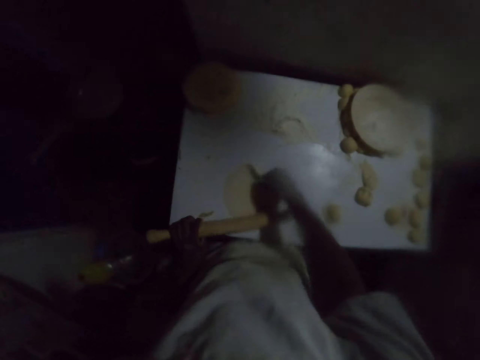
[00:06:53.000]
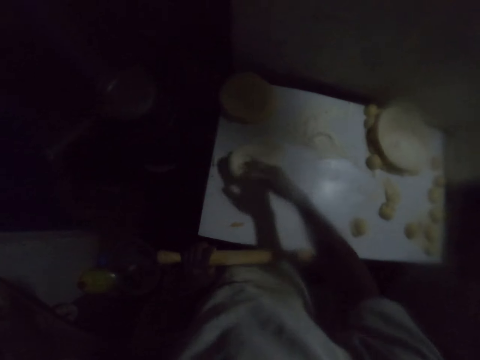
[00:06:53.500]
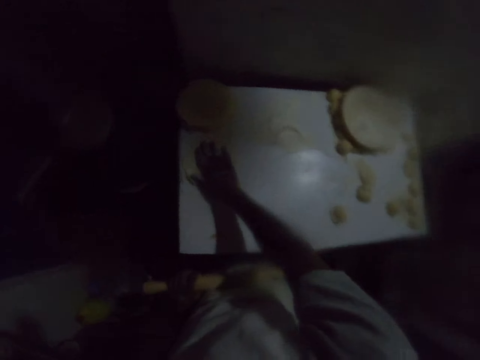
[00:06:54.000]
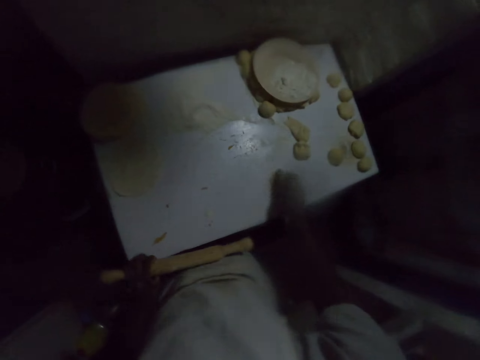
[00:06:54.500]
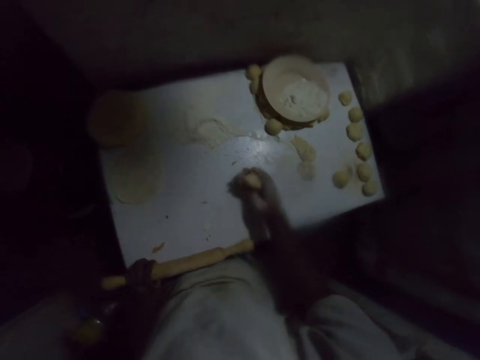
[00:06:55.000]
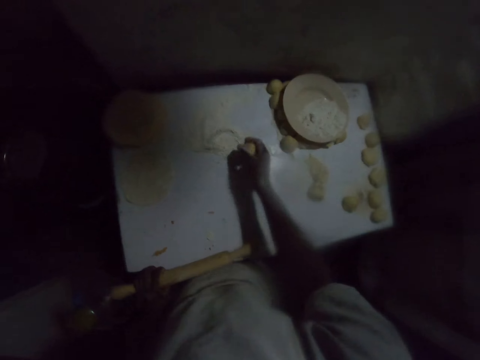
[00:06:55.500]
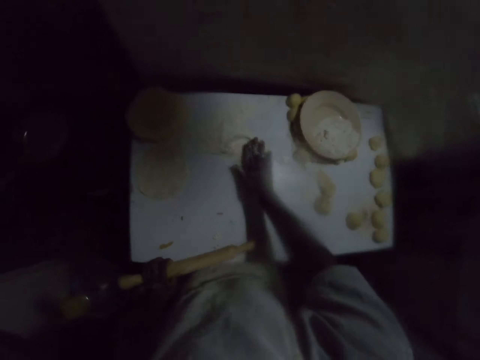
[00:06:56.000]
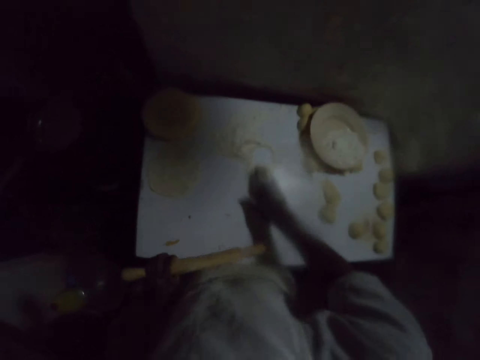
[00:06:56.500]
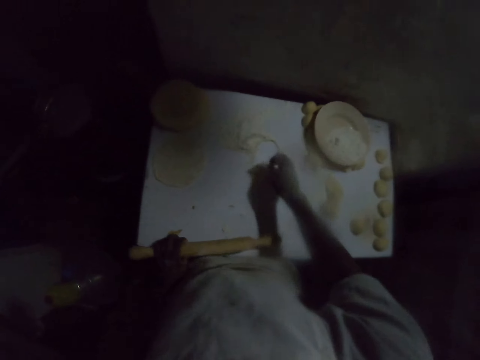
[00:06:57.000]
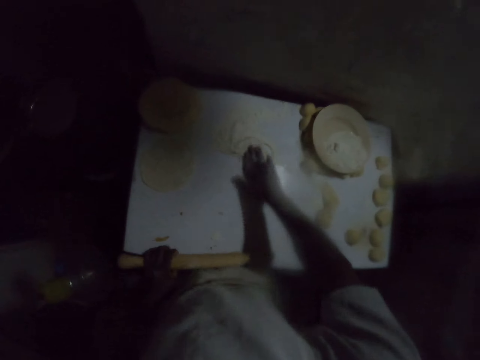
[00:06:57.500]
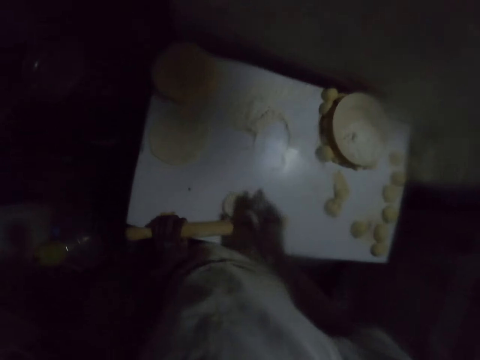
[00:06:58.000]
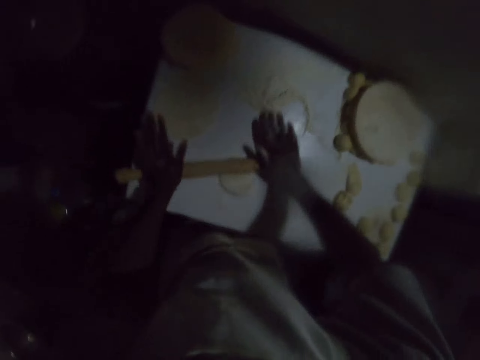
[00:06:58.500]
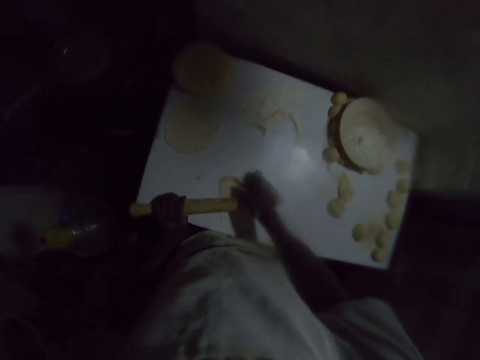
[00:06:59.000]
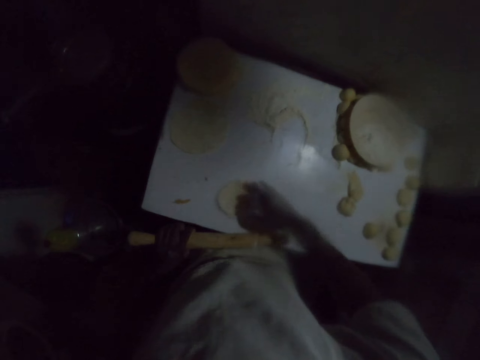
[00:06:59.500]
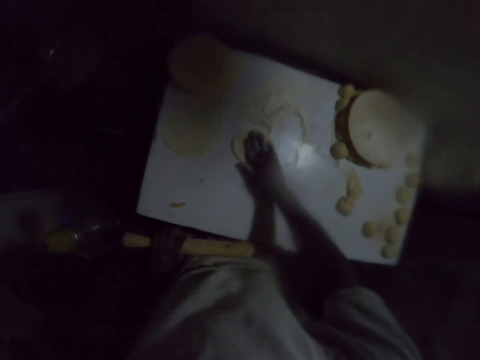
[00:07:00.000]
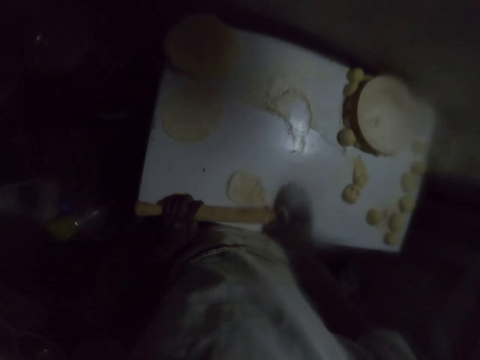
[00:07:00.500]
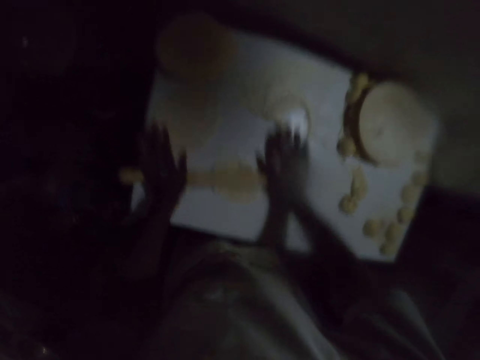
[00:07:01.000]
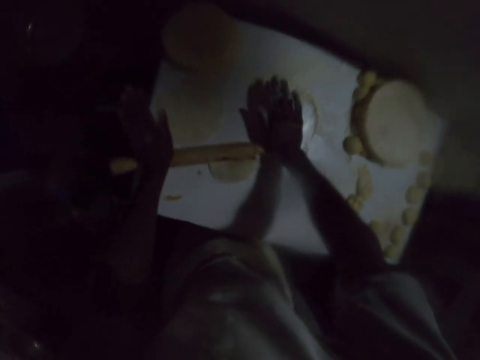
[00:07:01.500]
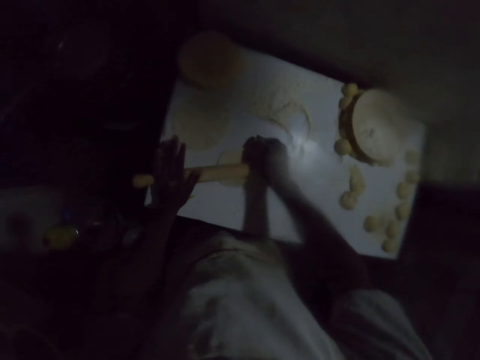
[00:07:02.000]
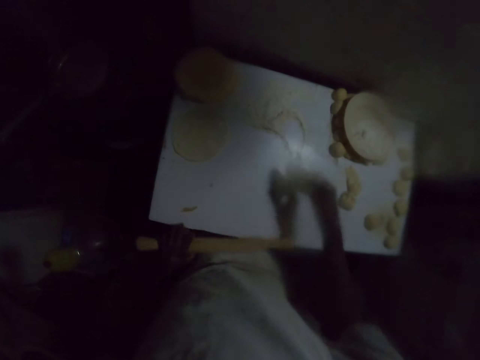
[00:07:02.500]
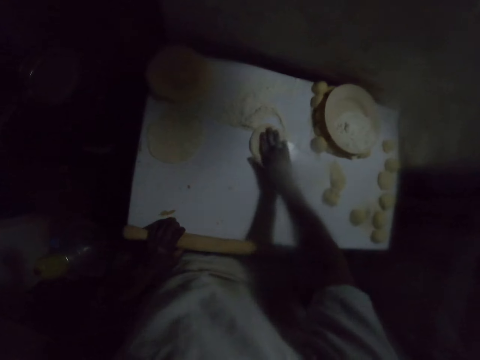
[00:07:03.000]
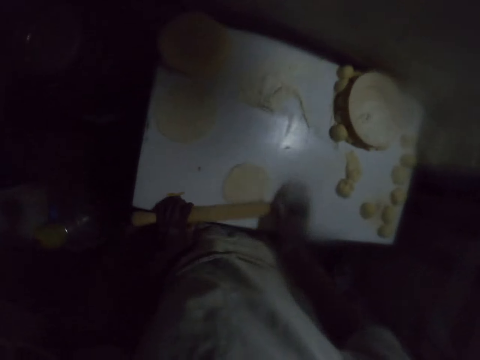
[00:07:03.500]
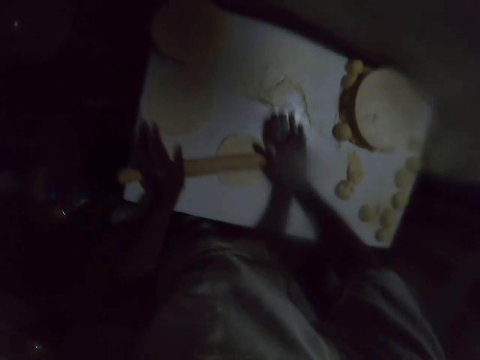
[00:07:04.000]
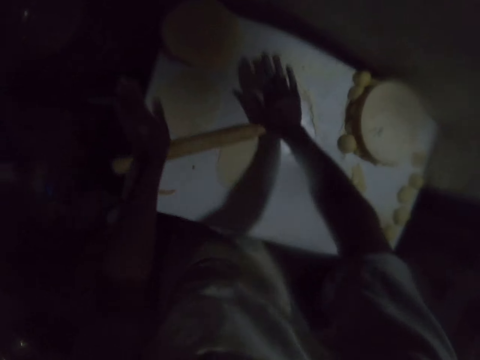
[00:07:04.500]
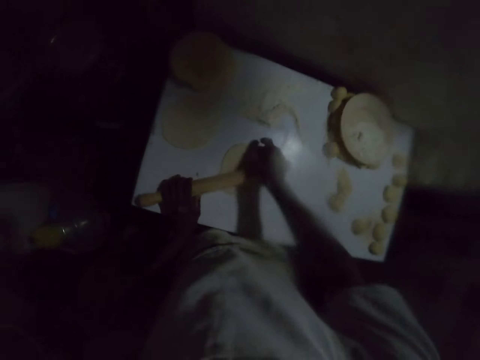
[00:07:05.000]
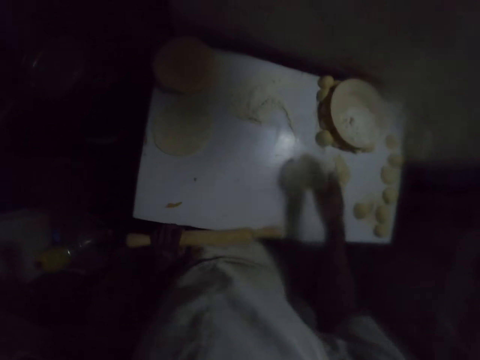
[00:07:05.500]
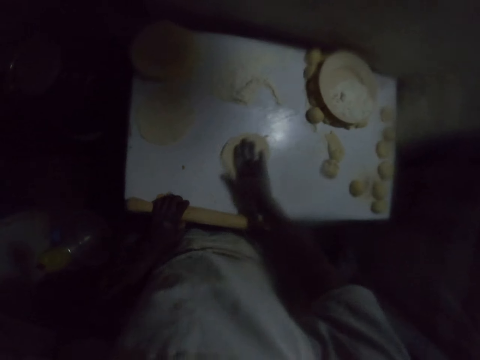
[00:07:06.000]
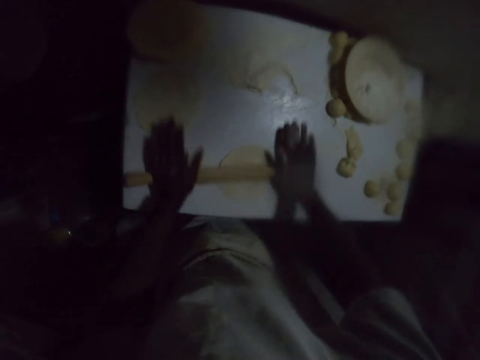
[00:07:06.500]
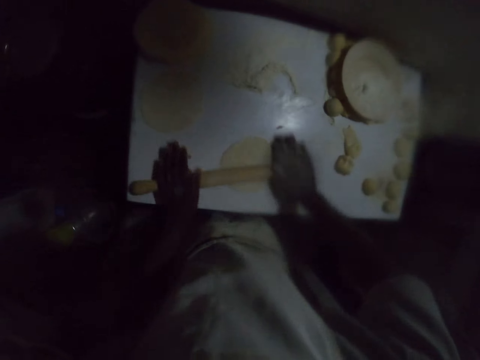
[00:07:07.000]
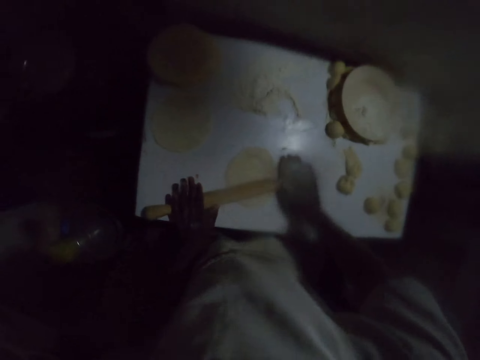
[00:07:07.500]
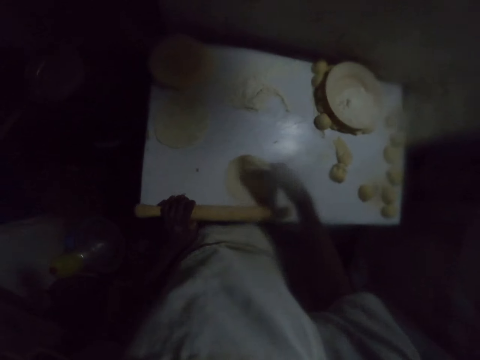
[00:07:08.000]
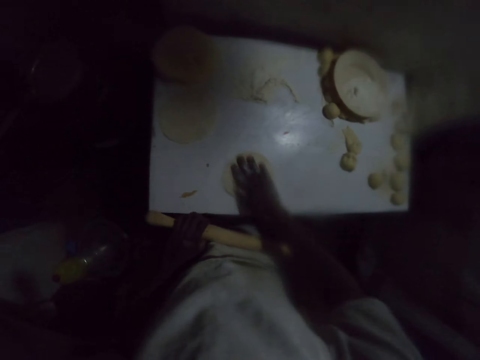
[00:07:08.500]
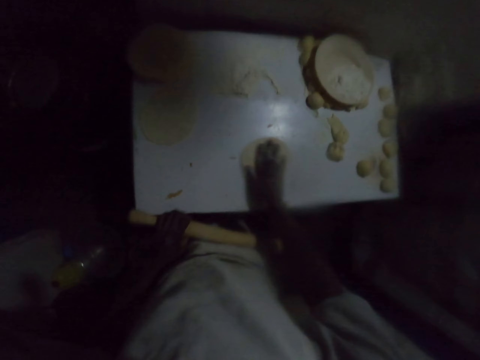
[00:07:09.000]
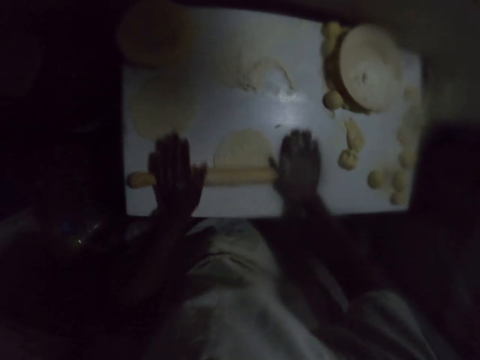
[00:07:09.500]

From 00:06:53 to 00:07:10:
The camera wearer holds the rolling pin with the left hand. They turn the dough and place the dough on the table. They pick a dough from the table, squeeze the dough, and place the dough on the table on a flour. They move the dough on the table with the right hand, squeeze the dough, place the dough on the table, and move the dough on the table with the right hand. They roll the dough with a rolling pin. They hold the rolling pin with the left hand, turn the dough, move the dough on the table with the right hand, and roll the dough with the rolling pin. They hold the rolling pin with the left hand, turn the dough, put the dough on the flour, move the dough on the table with the right hand, and roll the dough with the rolling pin. They hold the rolling pin with the left hand, turn the dough, move the dough on the table with the right hand, and roll the dough with the rolling pin. They hold the rolling pin with the left hand, turn the dough, and move the dough on the table with the right hand.

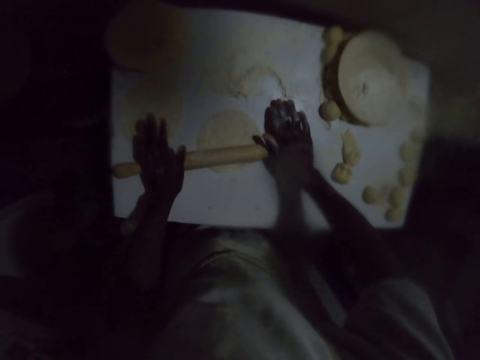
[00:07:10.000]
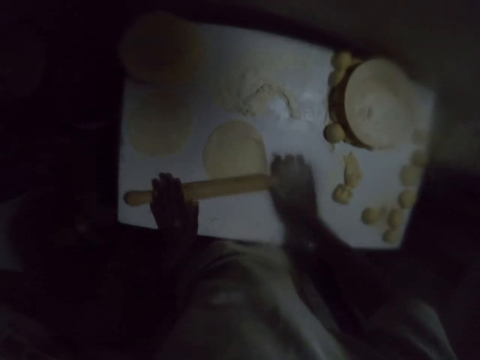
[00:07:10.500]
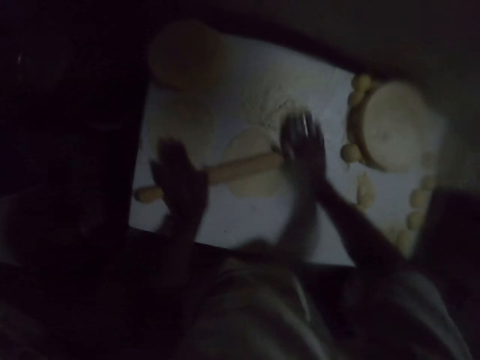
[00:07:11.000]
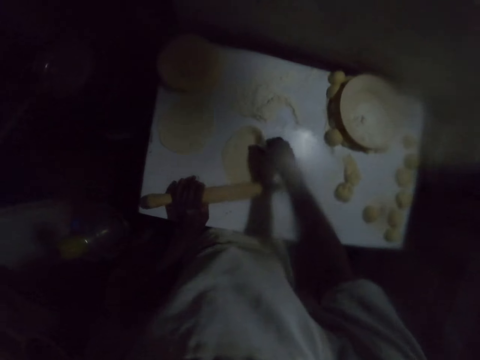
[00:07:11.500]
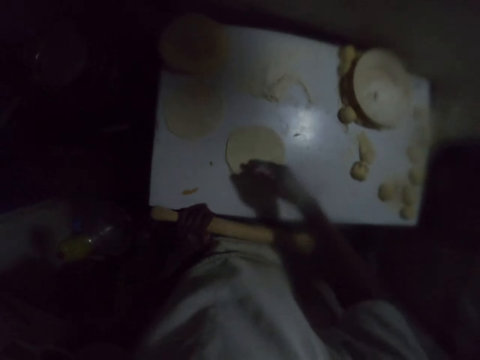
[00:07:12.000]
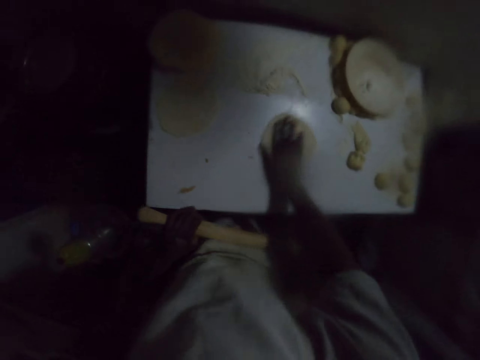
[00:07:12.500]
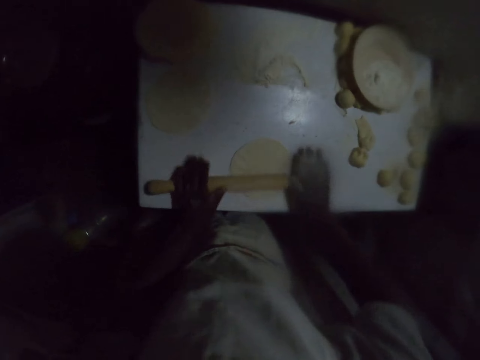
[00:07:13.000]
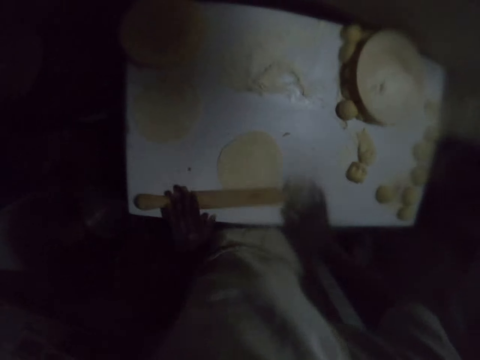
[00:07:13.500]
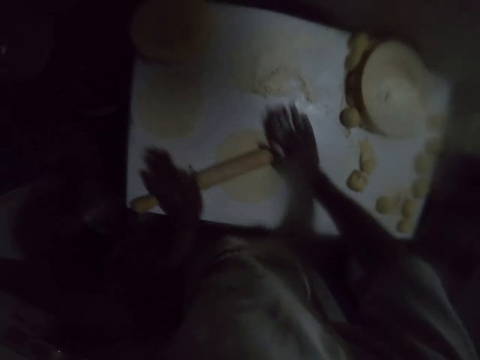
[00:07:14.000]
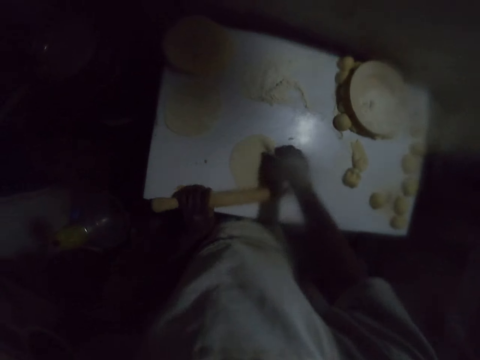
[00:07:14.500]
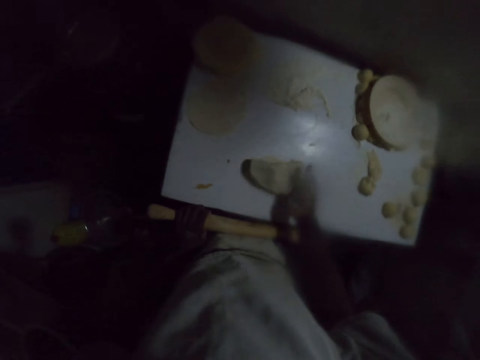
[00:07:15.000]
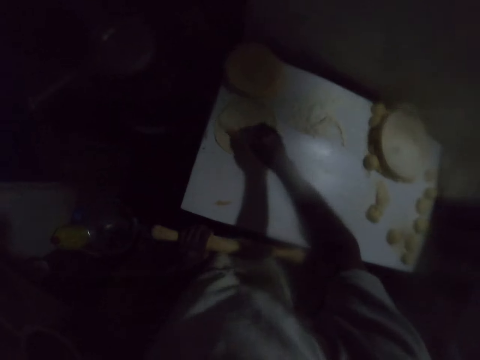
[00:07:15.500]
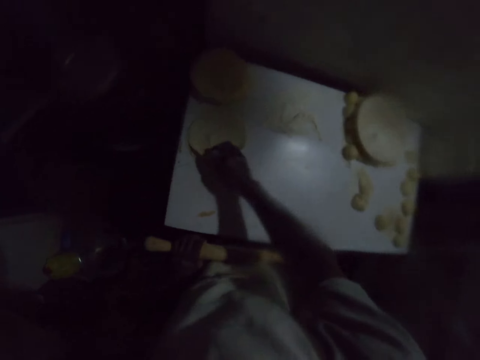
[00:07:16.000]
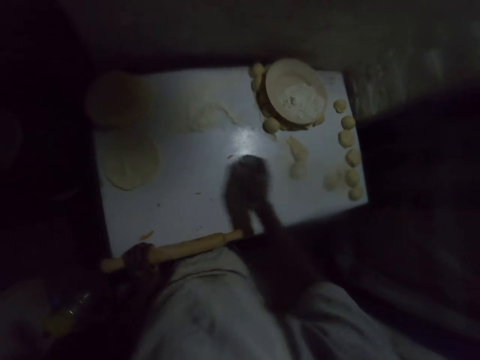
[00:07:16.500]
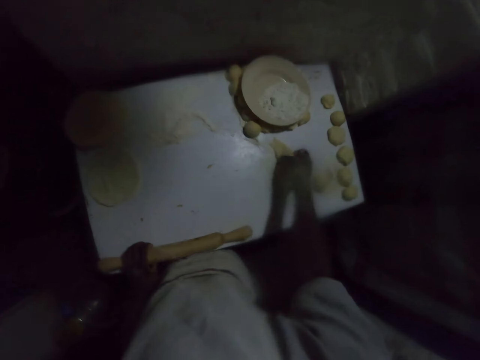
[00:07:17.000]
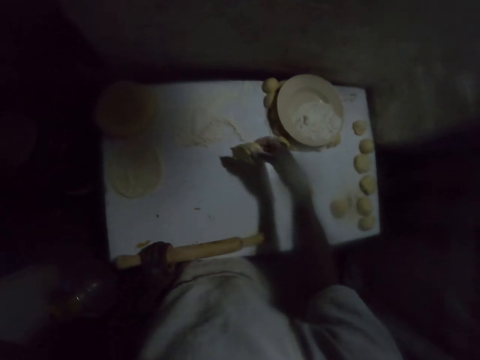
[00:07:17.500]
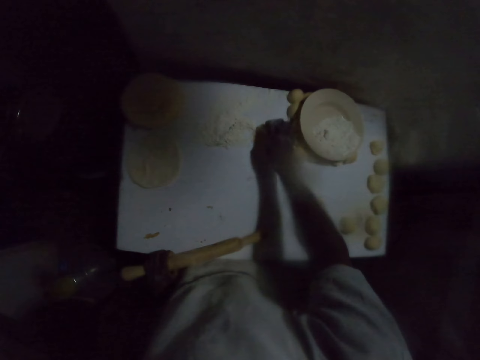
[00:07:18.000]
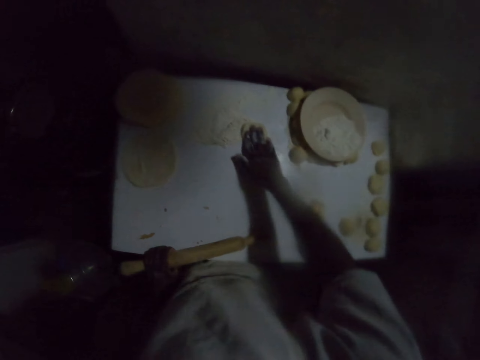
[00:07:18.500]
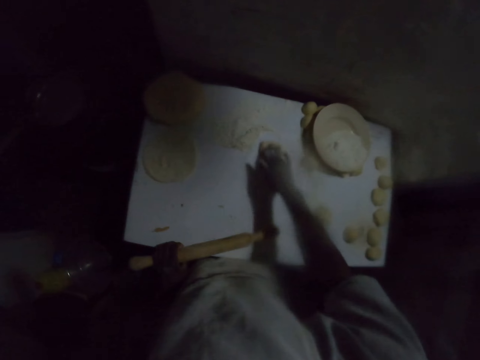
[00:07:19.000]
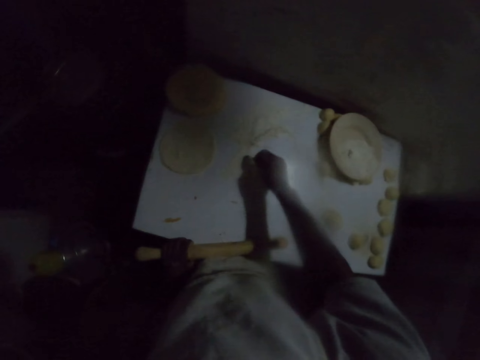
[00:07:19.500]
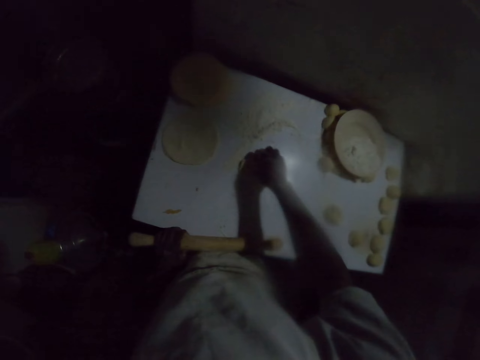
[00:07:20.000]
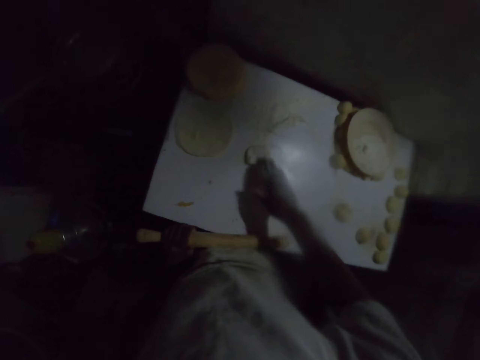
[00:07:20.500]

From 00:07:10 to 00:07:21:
The camera wearer rolls the dough with a rolling pin. They hold the rolling pin with the left hand, turn the dough, move the dough on the table with the right hand, and roll the dough with the rolling pin. They hold the rolling pin with the left hand. They lift the dough with the right hand. They place the dough on top of other doughs. They pick a dough from the table and place the dough on the table on a flour. They move the dough on the table with the right hand, squeeze the dough, and throw the dough on the table.
